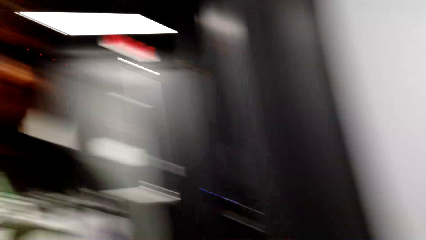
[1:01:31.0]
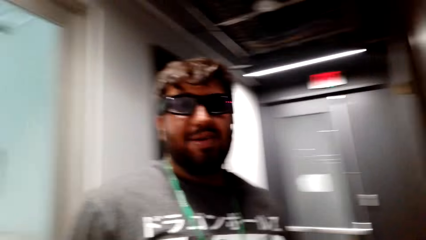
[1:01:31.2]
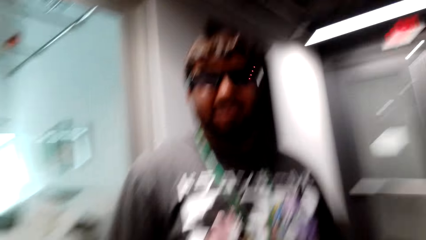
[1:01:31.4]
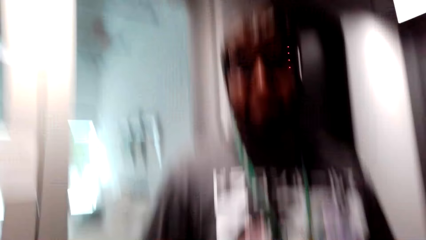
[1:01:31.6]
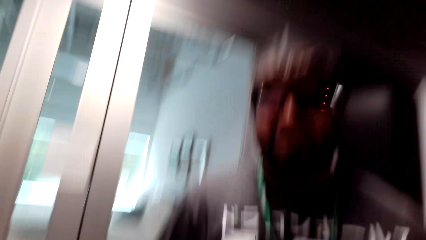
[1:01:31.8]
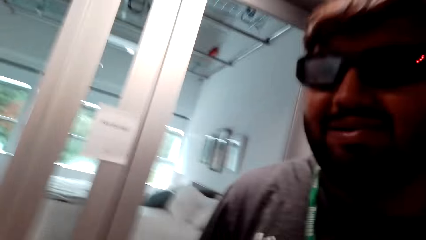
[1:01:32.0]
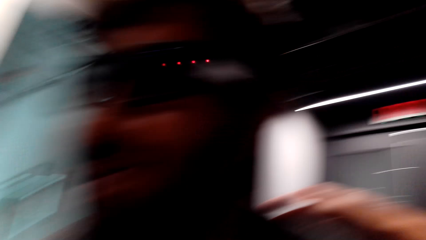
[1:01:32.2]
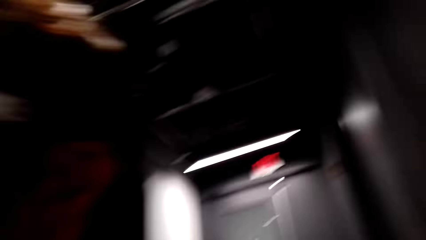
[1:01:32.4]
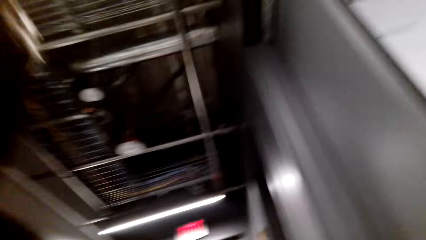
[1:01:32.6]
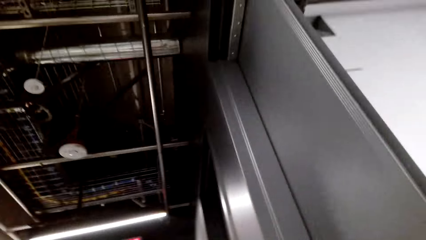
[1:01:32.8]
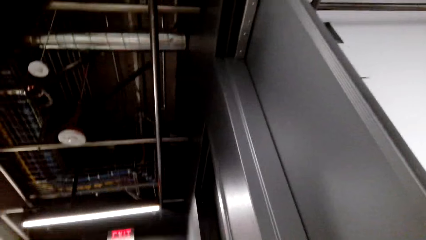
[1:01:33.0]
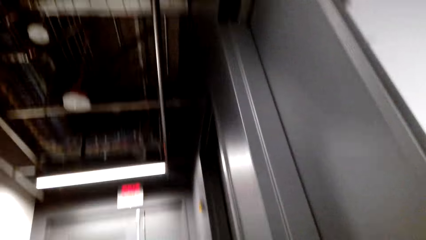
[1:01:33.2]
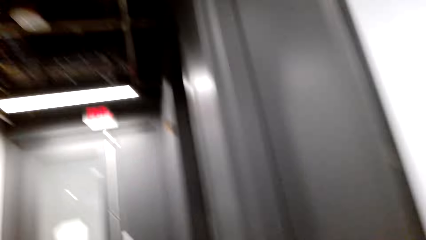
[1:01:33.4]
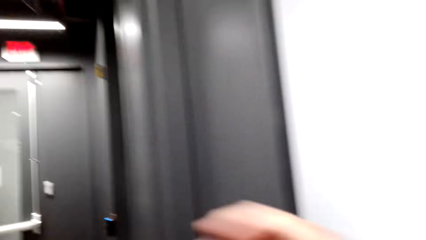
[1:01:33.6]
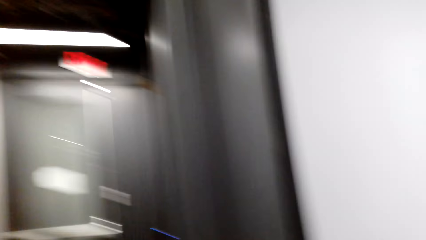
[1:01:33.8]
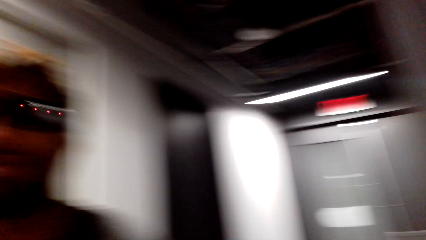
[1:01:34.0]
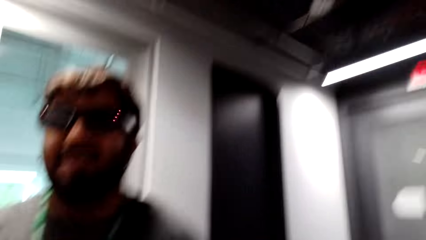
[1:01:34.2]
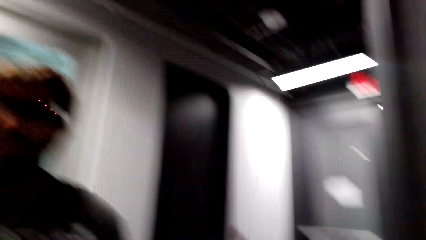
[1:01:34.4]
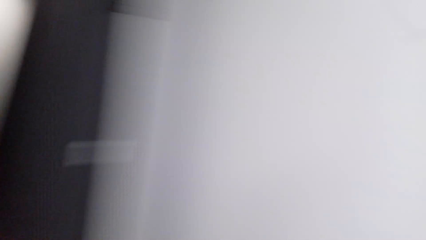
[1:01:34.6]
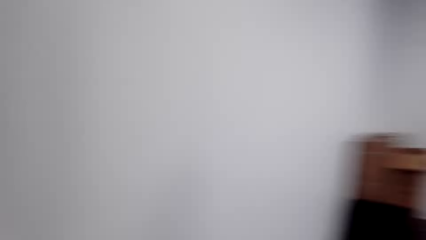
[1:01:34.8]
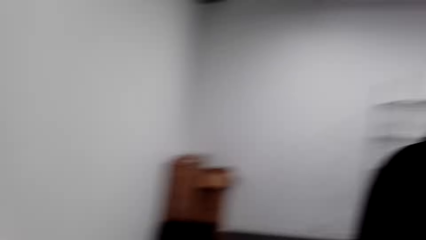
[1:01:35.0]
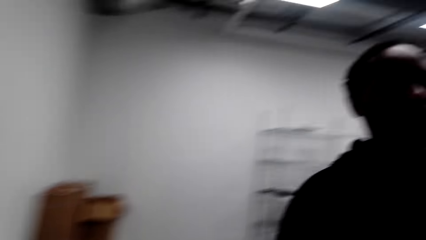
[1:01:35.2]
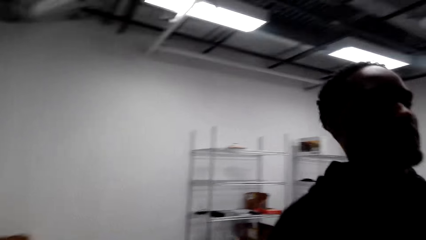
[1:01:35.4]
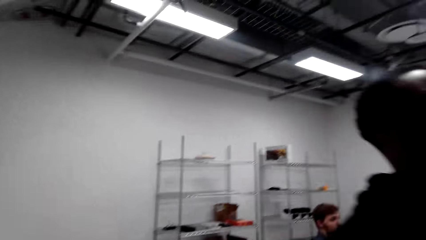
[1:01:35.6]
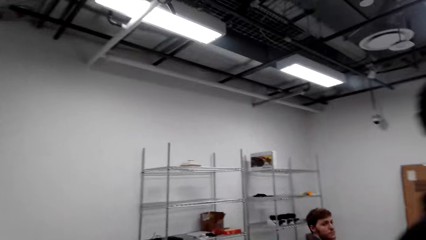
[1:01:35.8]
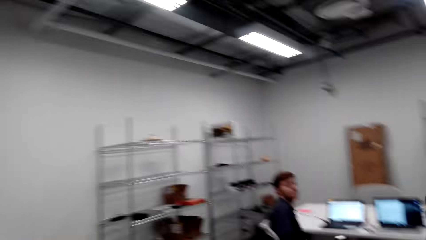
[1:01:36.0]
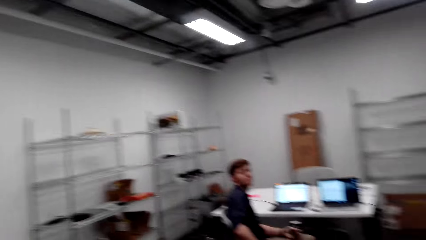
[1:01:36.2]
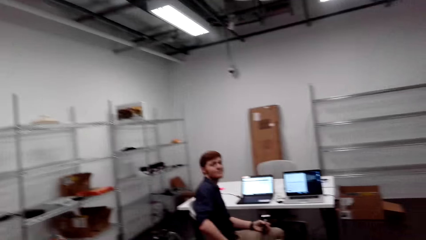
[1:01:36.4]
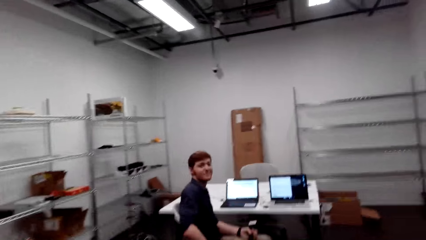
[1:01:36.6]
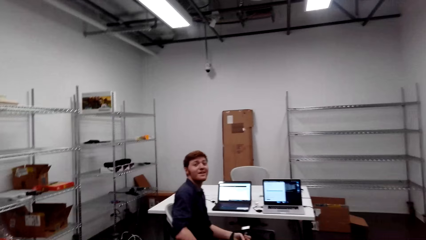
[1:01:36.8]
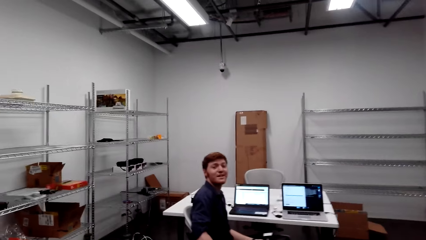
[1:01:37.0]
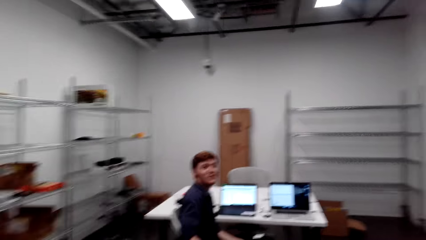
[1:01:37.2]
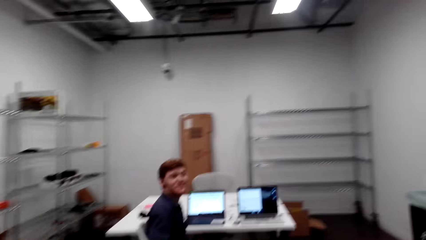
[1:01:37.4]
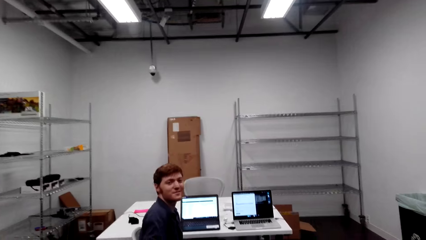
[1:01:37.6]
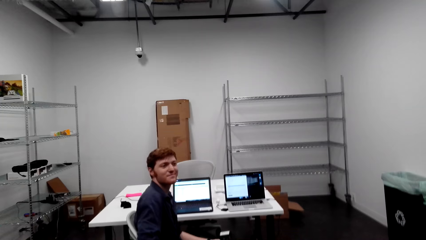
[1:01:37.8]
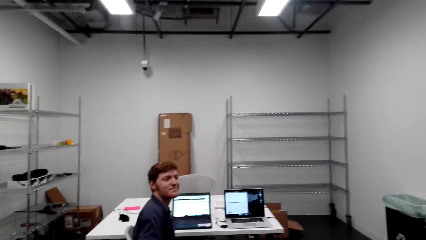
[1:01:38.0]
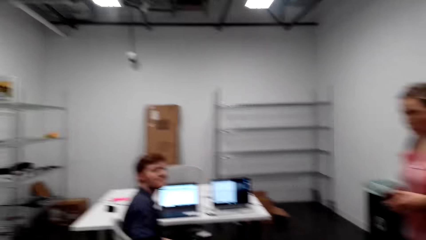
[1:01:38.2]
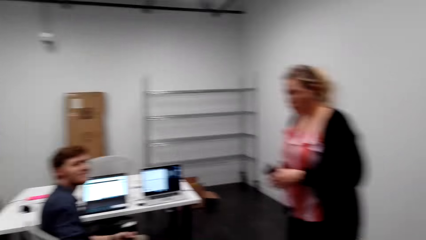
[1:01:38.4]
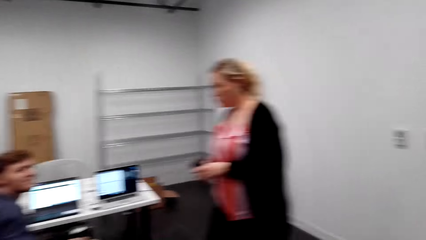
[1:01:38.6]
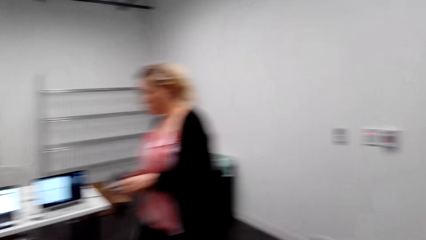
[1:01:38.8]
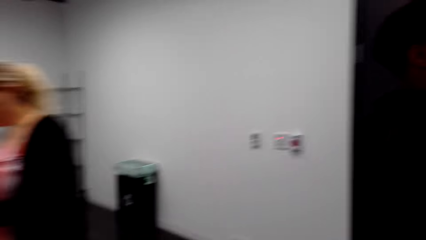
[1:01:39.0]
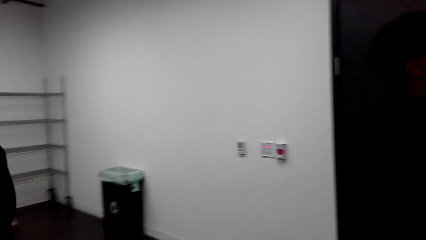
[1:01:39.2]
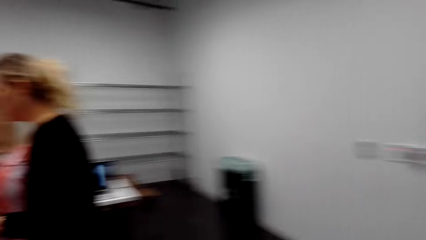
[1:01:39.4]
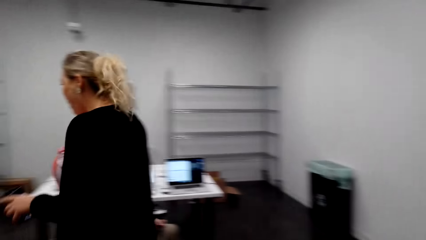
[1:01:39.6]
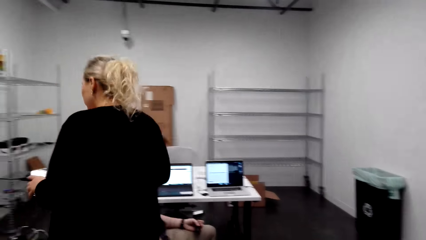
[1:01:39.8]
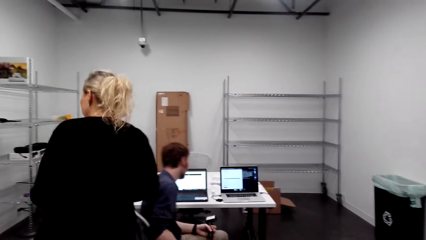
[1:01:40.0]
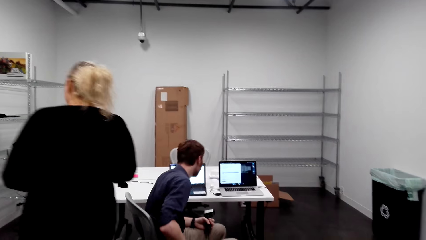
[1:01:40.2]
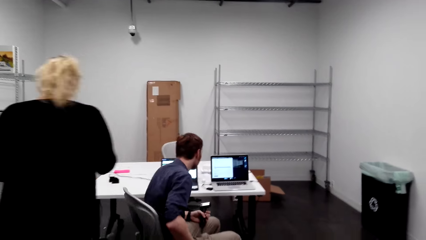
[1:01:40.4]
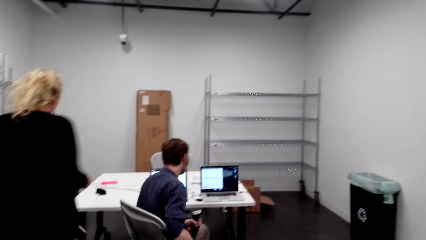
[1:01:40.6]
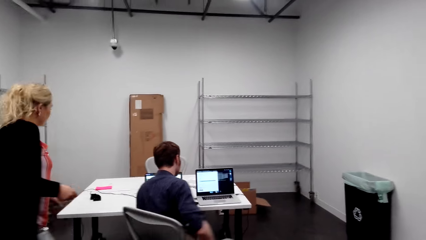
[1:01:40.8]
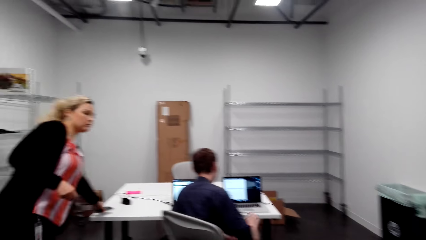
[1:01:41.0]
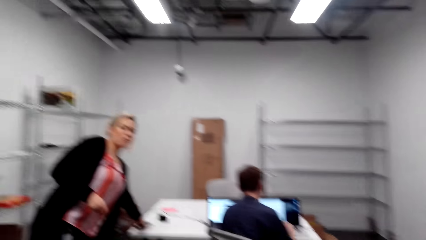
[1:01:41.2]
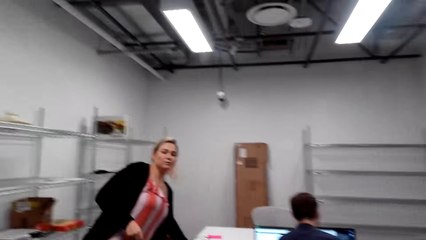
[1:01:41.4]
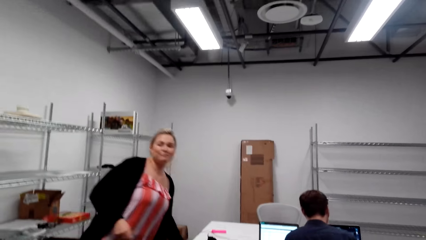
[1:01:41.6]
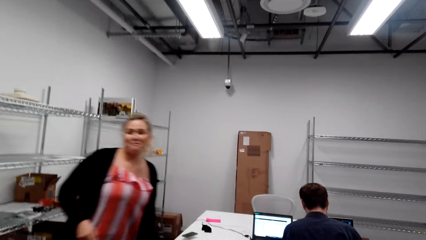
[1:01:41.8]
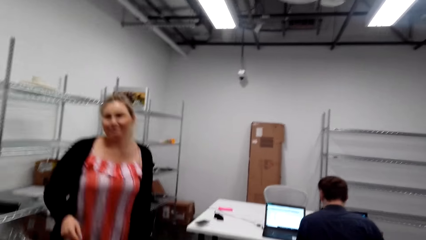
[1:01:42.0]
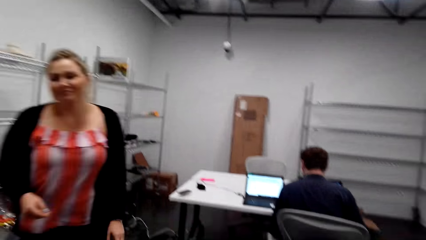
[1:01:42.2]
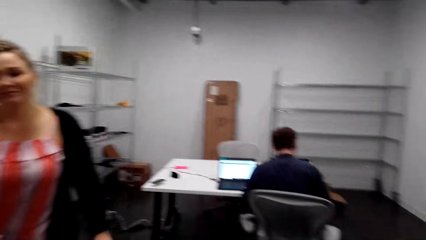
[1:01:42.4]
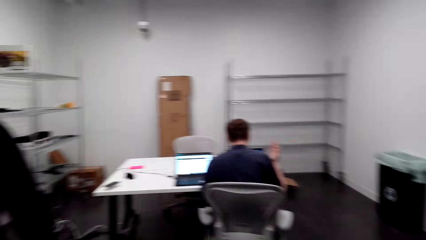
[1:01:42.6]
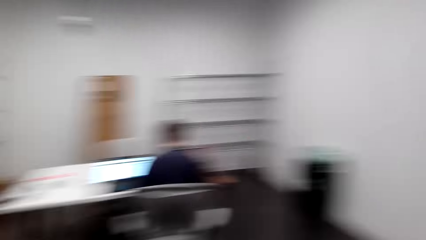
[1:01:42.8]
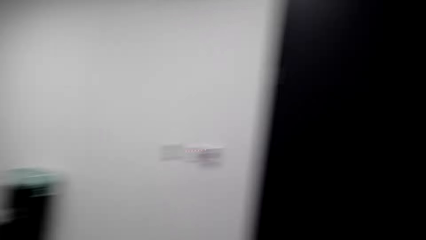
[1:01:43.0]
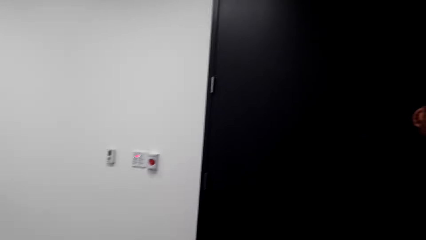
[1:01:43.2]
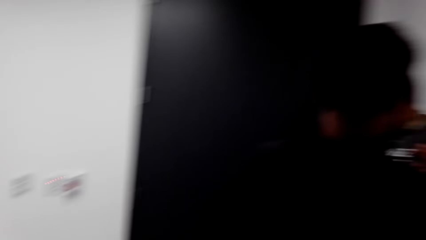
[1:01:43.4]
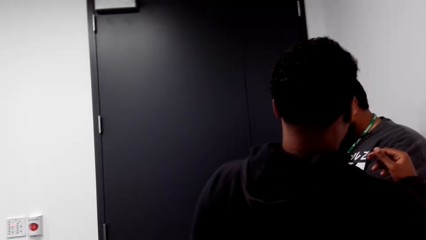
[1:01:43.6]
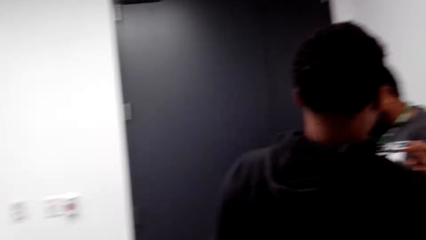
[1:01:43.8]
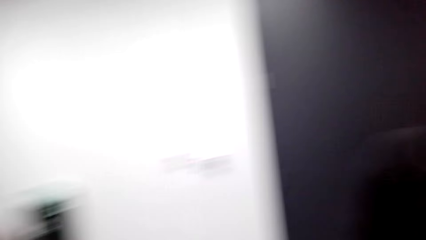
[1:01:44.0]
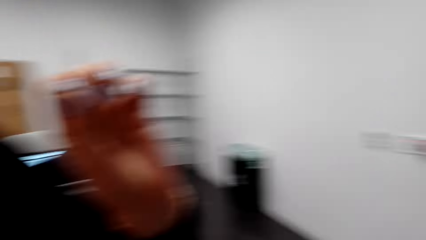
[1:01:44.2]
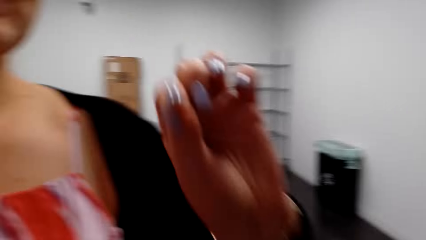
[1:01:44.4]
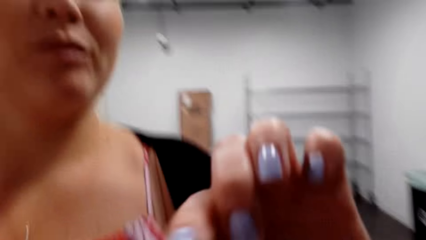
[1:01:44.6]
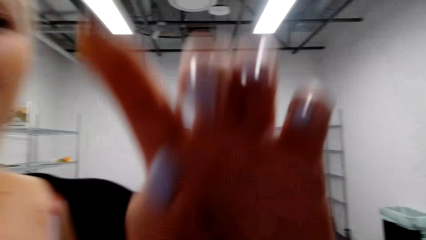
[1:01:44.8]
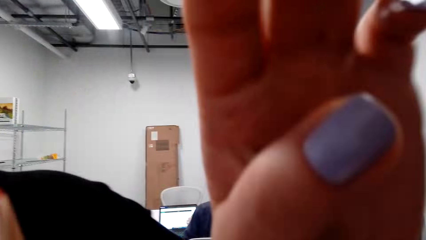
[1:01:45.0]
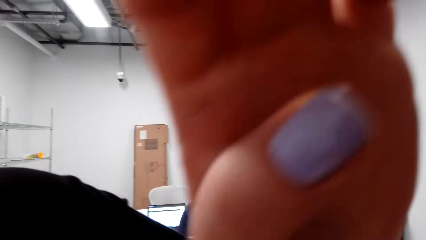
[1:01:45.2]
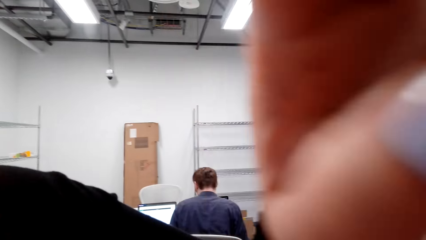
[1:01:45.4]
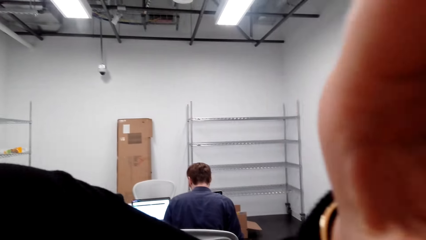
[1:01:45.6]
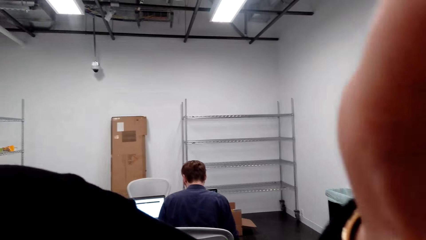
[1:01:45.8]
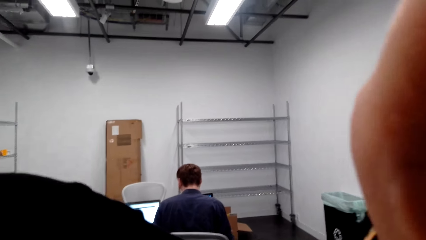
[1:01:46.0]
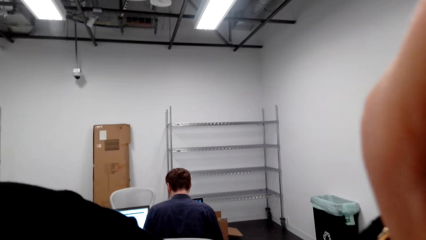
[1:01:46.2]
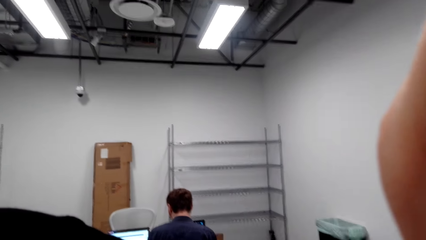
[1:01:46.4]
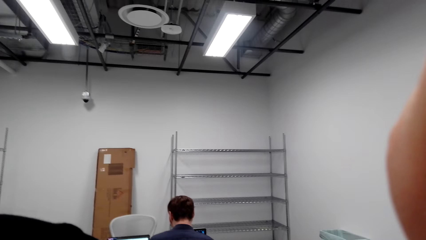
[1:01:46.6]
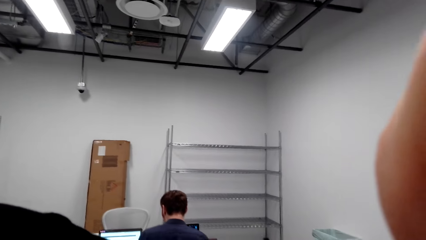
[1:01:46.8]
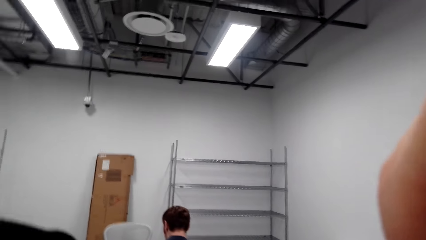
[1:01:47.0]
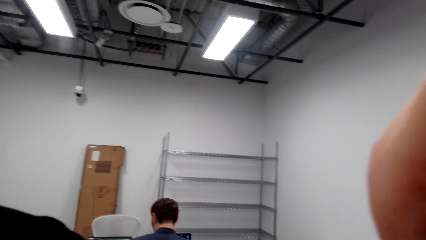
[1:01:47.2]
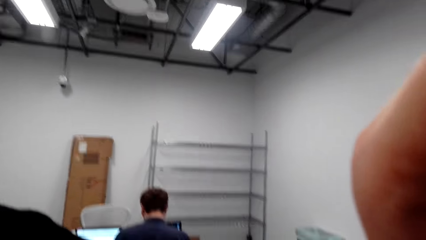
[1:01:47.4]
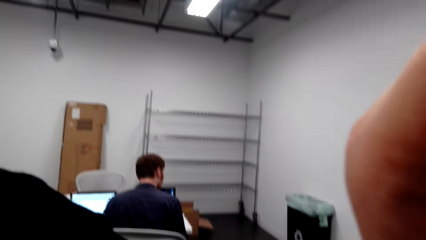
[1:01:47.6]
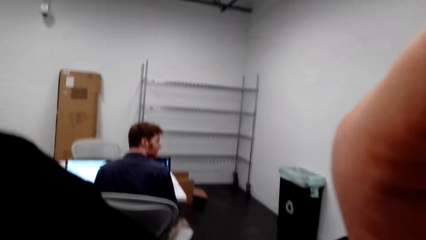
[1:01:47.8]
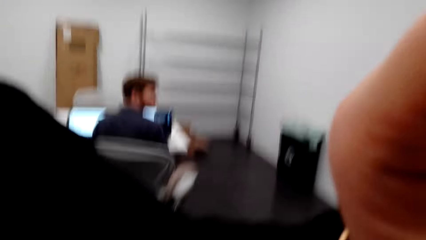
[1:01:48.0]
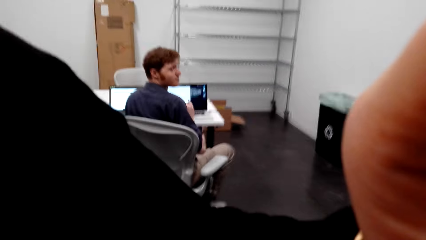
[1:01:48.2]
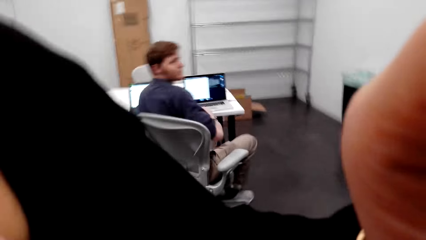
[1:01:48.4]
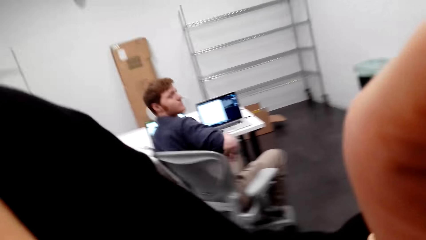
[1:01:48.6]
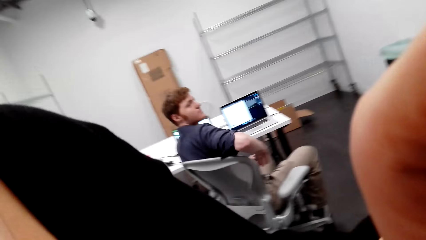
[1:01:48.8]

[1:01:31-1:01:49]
A man talks to the camera wearer. The camera wearer talks to the man. They walk in the room. Another man talks to the camera wearer. The camera wearer talks to the other man. They walk in the room. They look at a woman. They look around the room. They look at the woman's hand.
